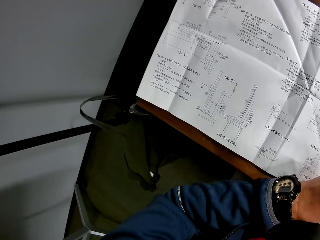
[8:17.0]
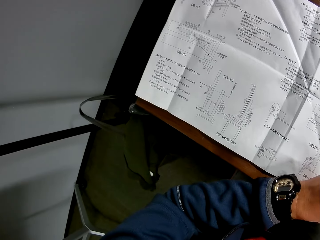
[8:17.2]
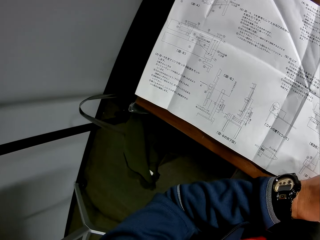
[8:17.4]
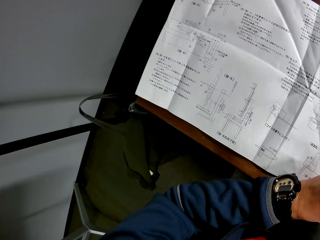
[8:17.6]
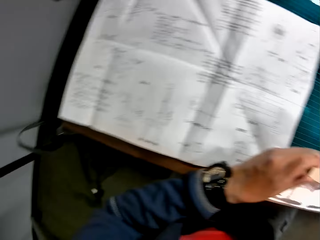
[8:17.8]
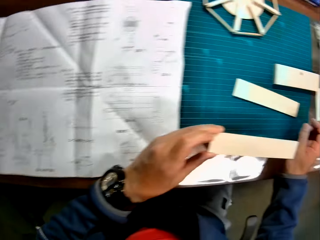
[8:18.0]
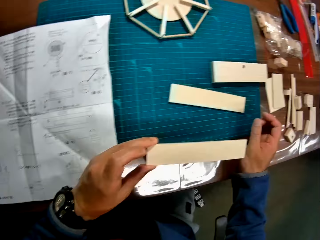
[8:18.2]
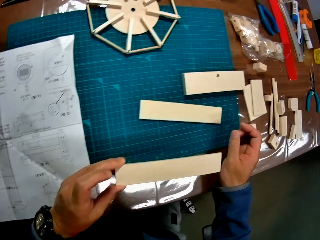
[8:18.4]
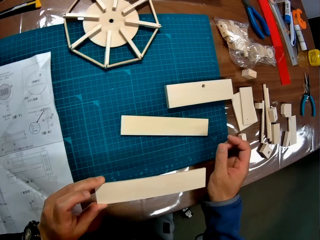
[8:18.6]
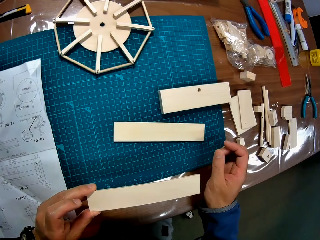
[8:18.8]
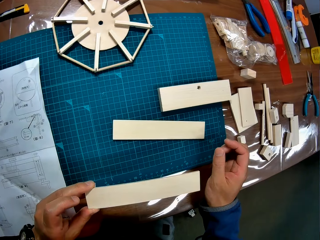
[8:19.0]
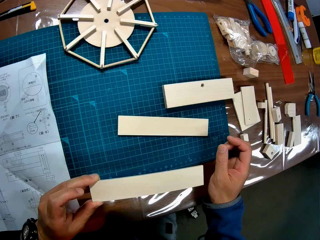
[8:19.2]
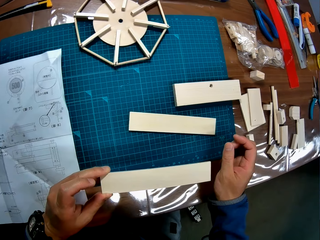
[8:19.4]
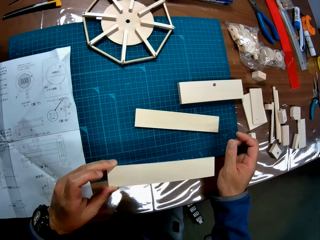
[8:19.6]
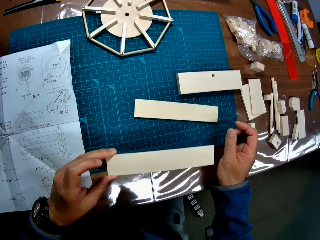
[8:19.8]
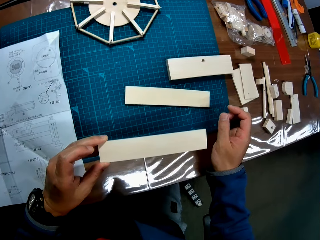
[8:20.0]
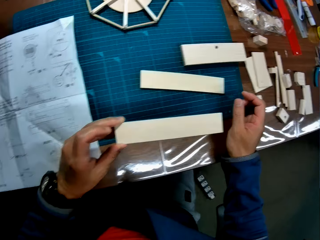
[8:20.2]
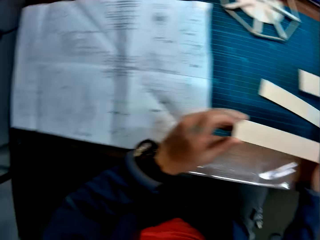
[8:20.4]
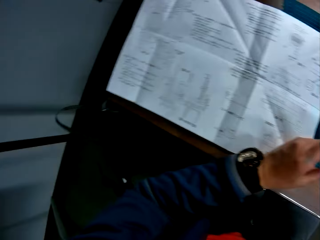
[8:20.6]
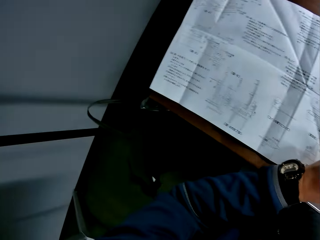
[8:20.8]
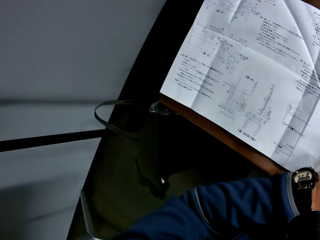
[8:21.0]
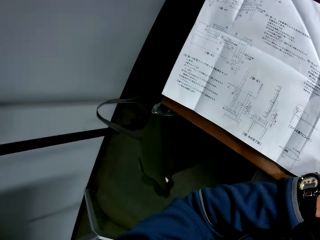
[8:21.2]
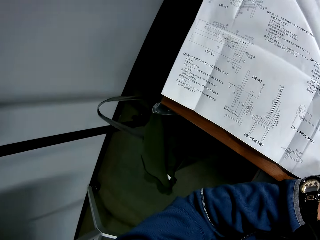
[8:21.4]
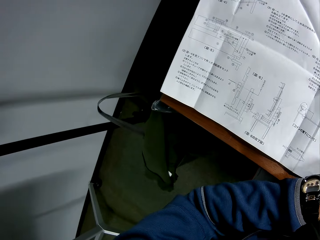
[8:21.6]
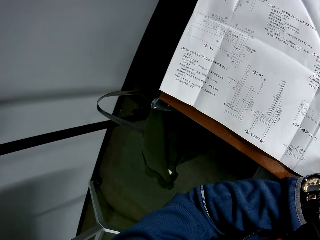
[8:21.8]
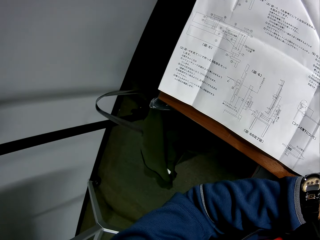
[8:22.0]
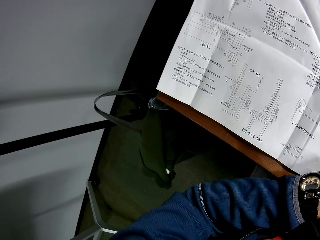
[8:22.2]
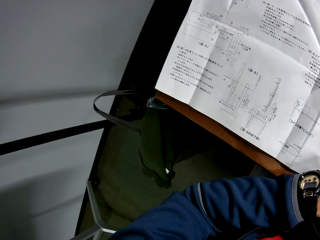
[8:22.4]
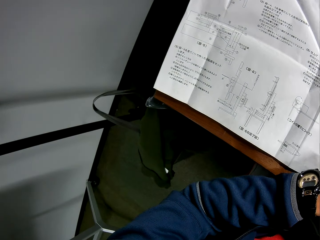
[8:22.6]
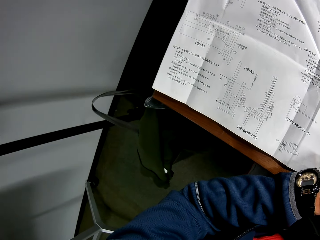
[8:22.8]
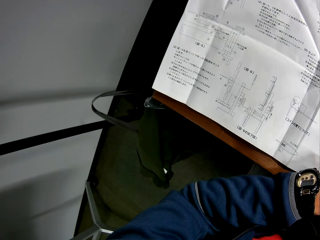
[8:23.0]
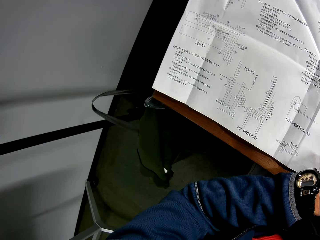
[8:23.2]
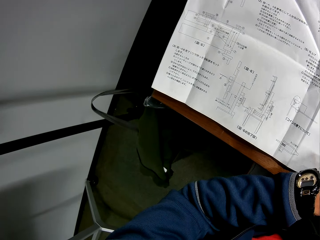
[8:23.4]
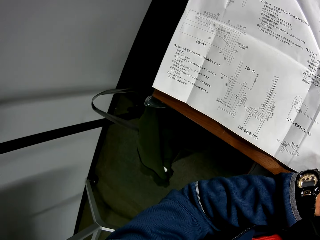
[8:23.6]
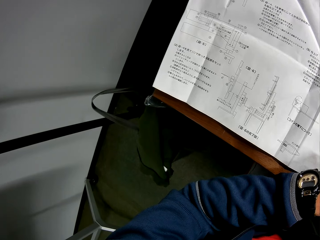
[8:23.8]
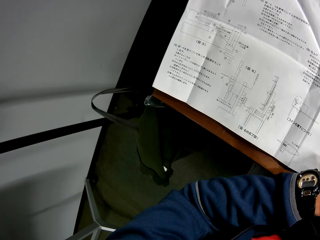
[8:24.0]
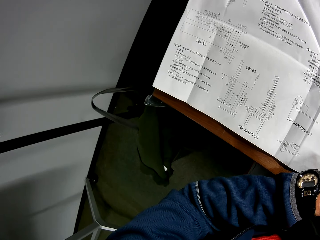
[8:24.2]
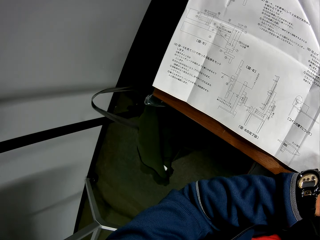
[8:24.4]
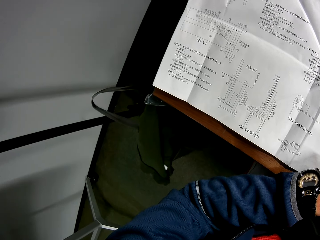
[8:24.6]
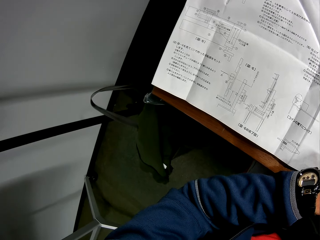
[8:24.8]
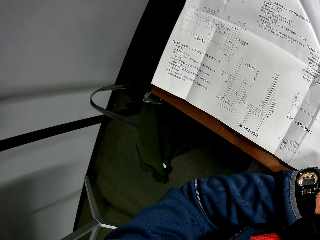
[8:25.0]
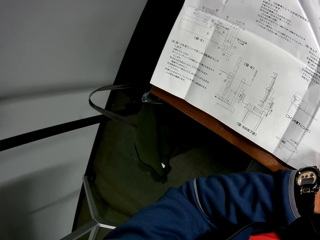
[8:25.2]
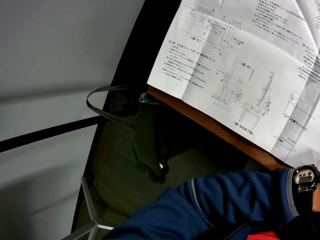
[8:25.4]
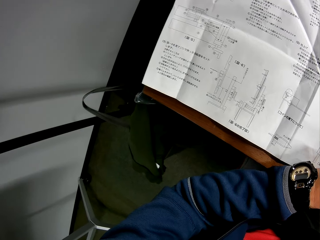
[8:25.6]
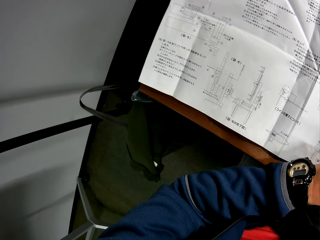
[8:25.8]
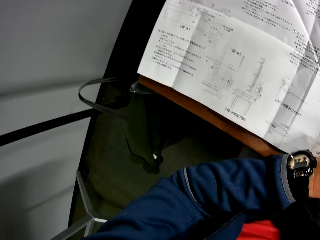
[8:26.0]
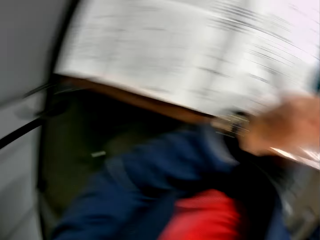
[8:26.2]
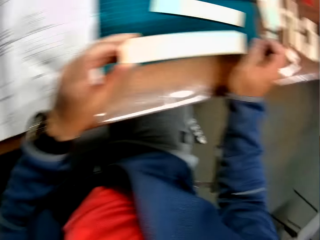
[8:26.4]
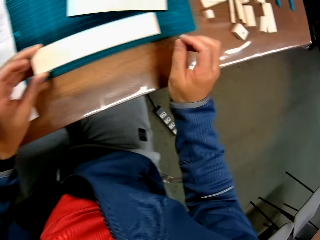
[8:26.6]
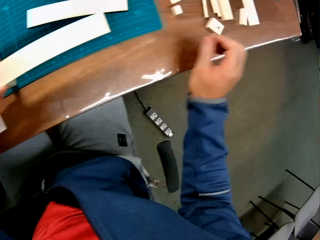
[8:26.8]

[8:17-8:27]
The camera wearer takes the piece of wood. He adjusts the pieces of wooden mechanical craft in his hand. He reads from the manual in his hand.

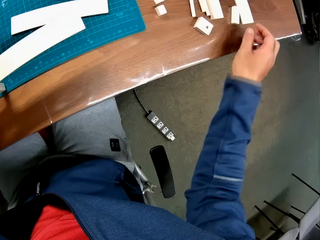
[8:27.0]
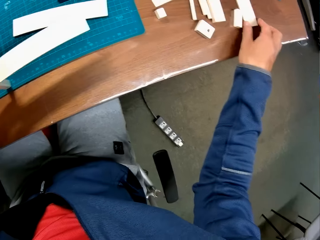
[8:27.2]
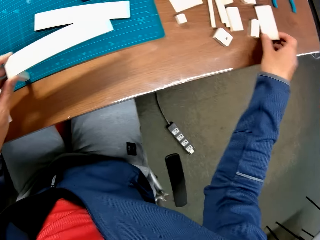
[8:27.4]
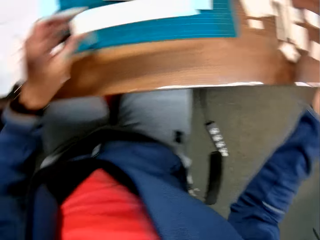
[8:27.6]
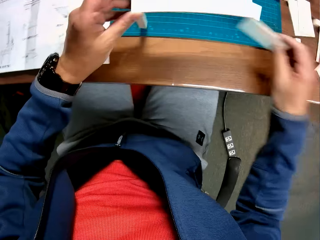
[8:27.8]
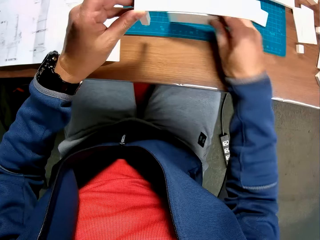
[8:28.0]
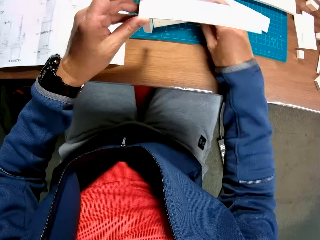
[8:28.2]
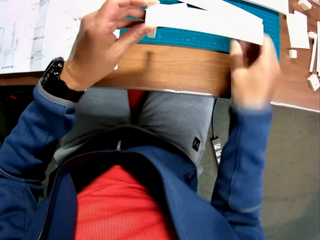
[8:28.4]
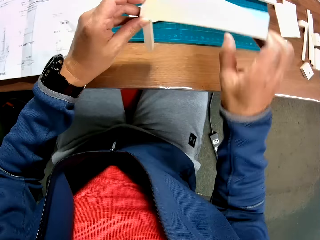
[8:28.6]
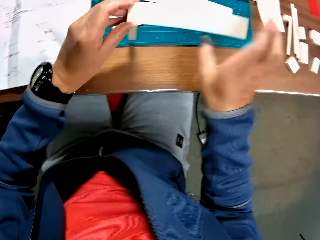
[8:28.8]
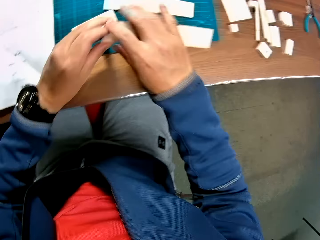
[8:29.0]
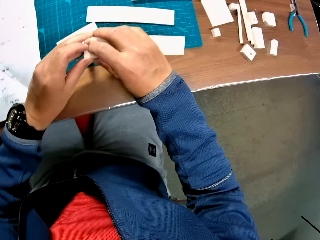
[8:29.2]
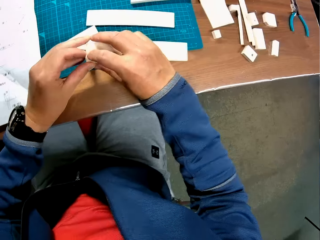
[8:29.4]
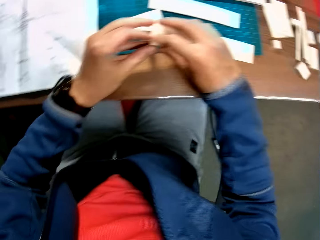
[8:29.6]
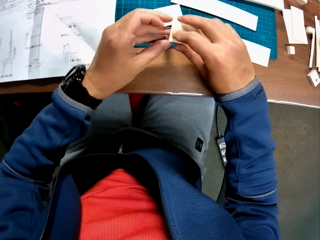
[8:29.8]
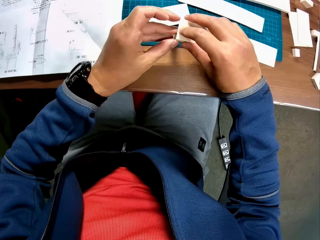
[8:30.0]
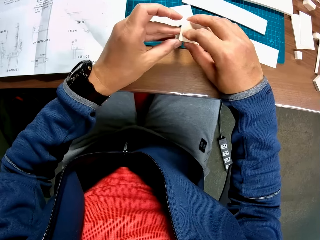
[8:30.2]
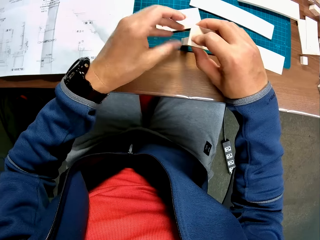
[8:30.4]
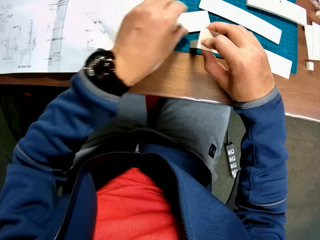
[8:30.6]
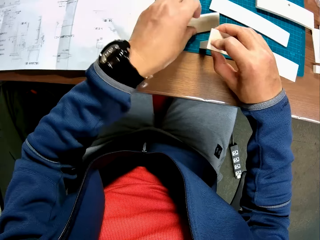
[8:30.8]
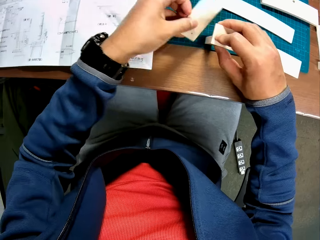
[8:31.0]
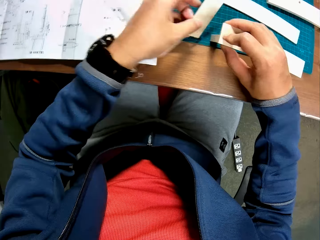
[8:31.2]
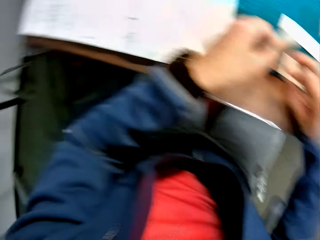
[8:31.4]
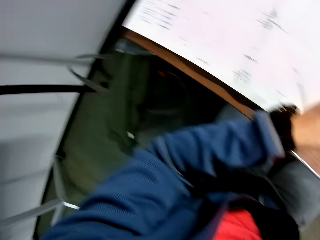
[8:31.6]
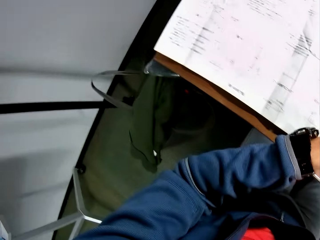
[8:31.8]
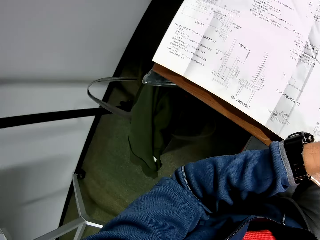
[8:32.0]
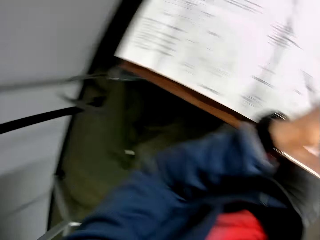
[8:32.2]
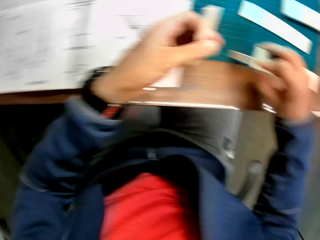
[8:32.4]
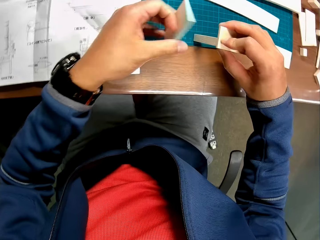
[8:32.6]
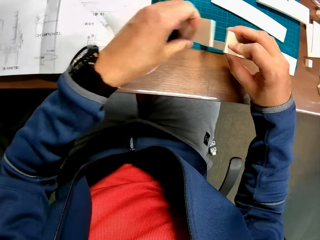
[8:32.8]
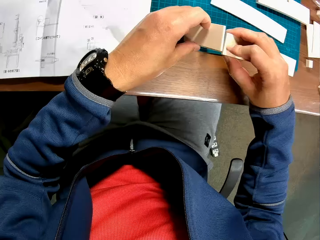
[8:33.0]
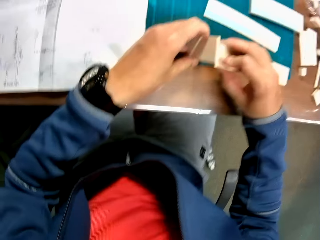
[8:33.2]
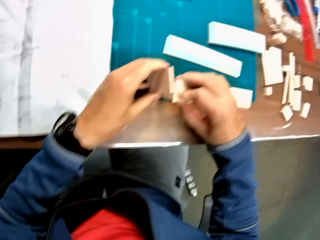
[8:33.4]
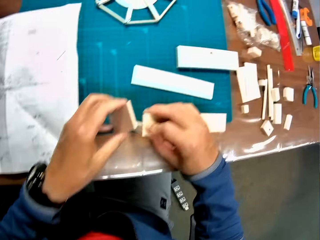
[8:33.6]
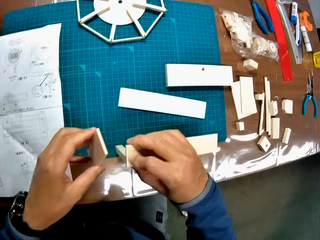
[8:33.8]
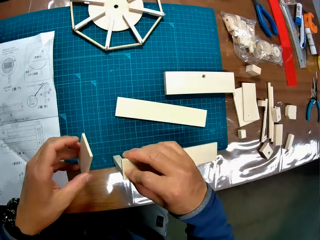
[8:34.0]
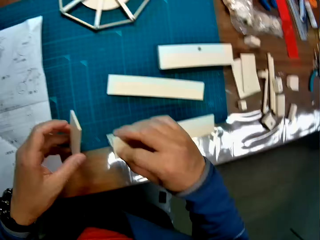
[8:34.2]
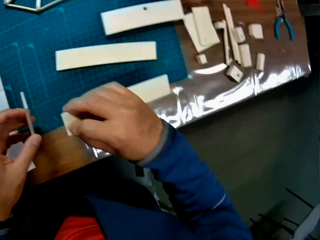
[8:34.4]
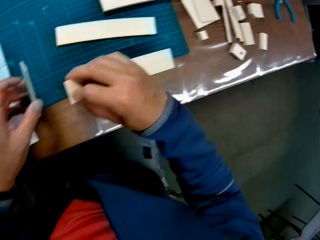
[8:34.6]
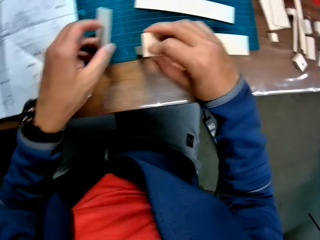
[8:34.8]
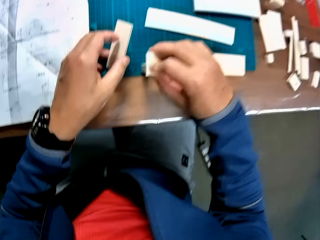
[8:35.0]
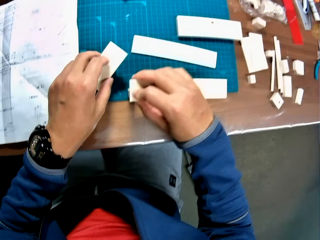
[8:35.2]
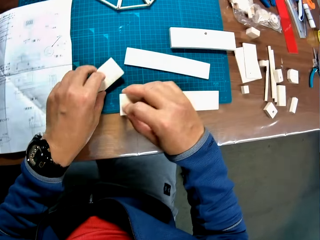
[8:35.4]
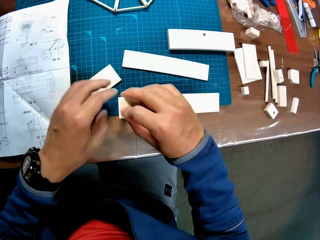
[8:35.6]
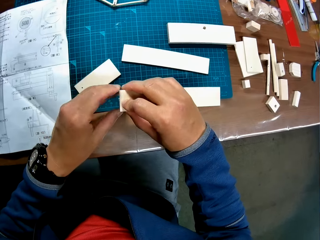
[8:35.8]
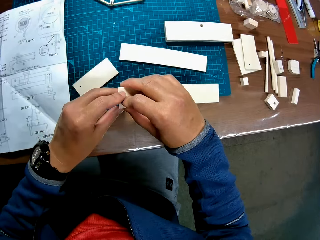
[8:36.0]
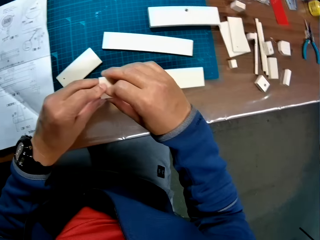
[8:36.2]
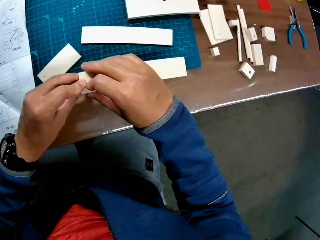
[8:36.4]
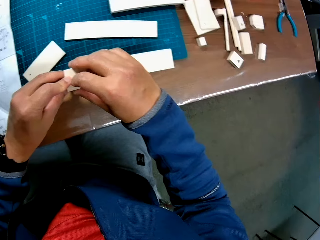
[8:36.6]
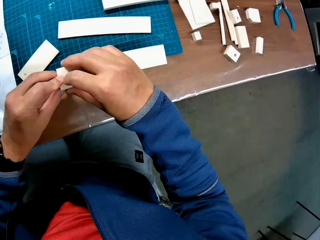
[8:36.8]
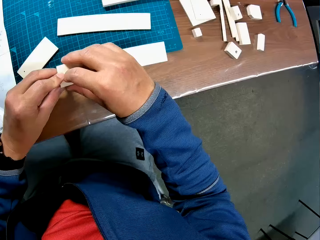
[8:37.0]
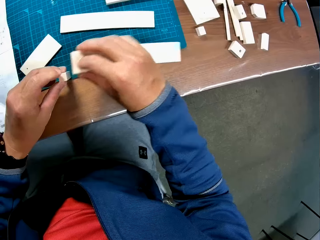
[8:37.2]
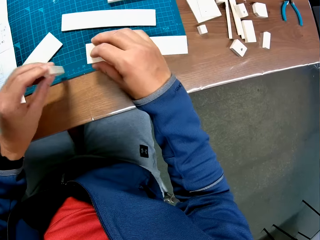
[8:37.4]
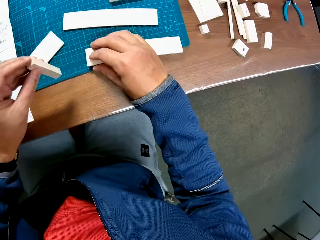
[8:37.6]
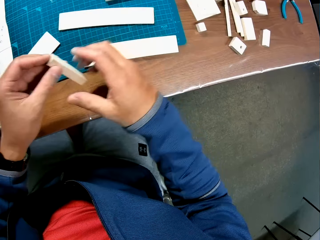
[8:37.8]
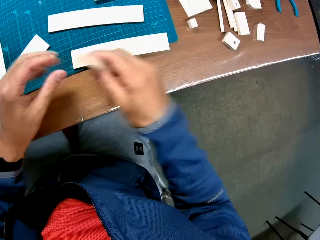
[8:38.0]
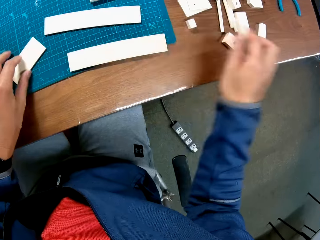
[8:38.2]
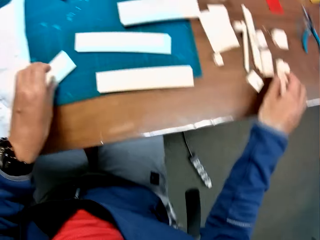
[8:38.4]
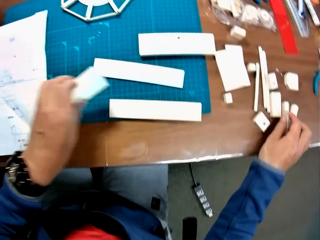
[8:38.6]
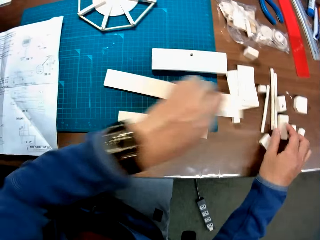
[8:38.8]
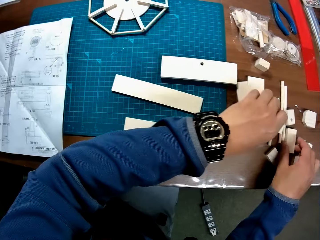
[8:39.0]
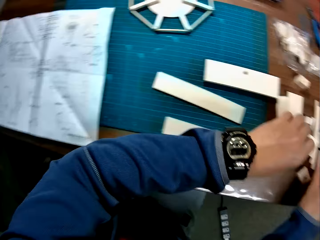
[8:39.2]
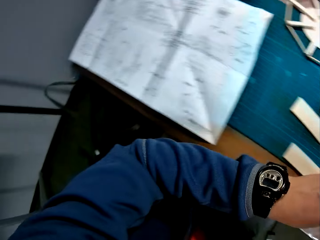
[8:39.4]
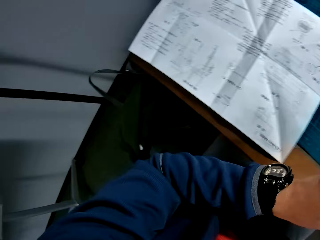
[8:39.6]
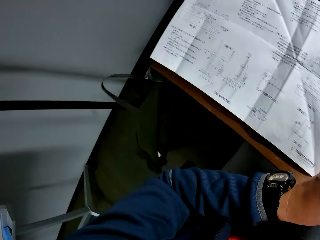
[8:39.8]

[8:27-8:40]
The camera wearer picks up another piece of wooden mechanical craft on the table. He drops the piece of wooden mechanical craft on the sheet. He puts the pieces of wood together. He adjusts the pieces of wooden mechanical craft in his hand. He reads from the manual in his hand. He adjusts the pieces of wooden mechanical craft in his hand and puts the pieces of wood together.
